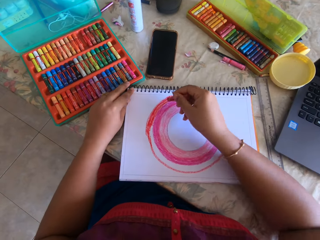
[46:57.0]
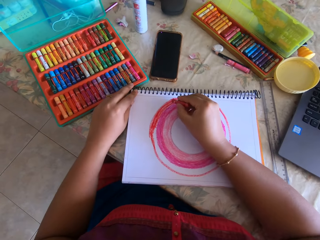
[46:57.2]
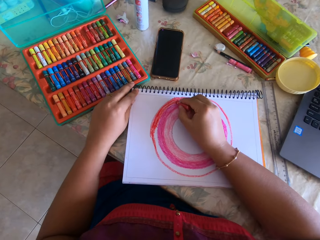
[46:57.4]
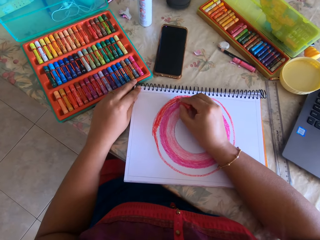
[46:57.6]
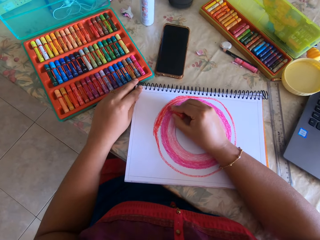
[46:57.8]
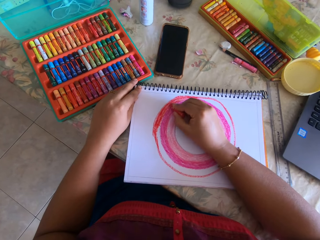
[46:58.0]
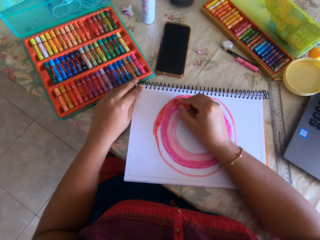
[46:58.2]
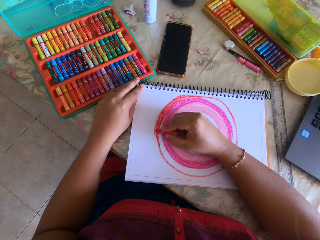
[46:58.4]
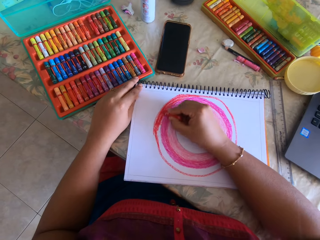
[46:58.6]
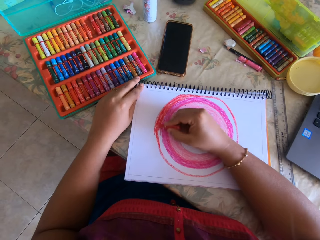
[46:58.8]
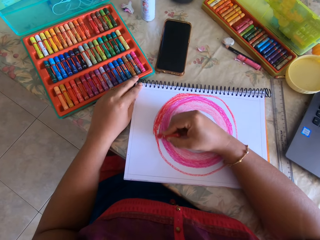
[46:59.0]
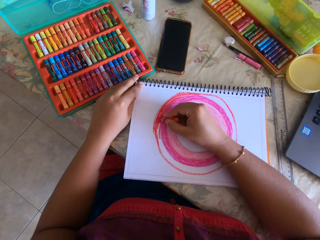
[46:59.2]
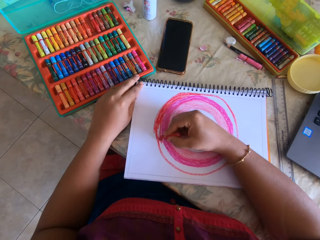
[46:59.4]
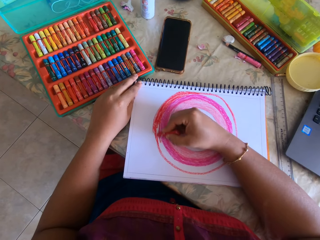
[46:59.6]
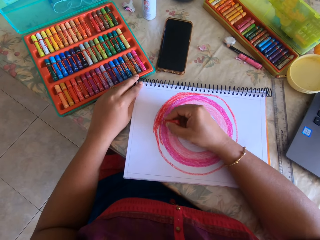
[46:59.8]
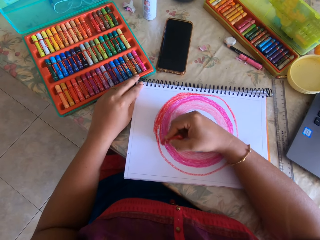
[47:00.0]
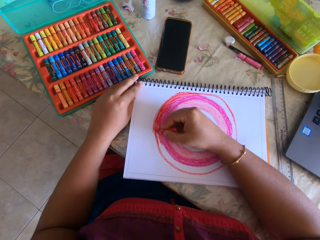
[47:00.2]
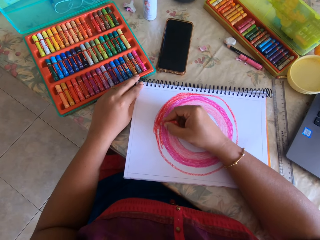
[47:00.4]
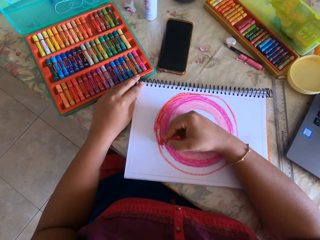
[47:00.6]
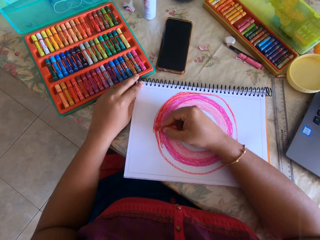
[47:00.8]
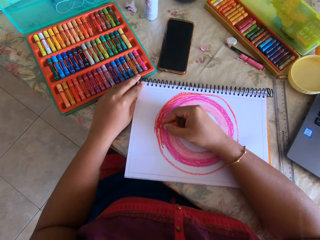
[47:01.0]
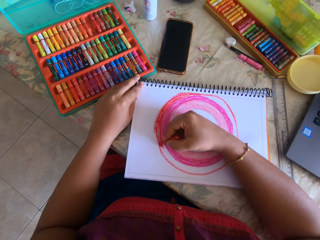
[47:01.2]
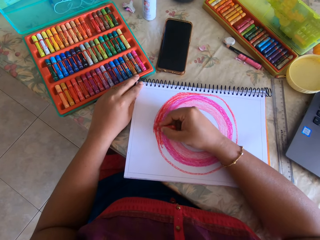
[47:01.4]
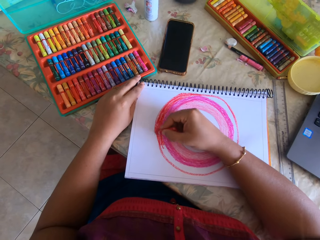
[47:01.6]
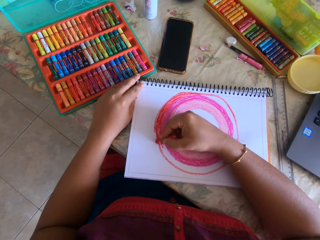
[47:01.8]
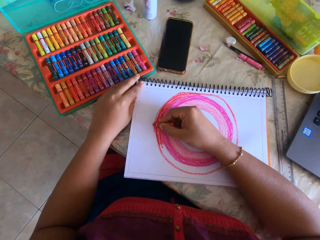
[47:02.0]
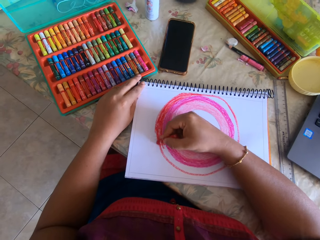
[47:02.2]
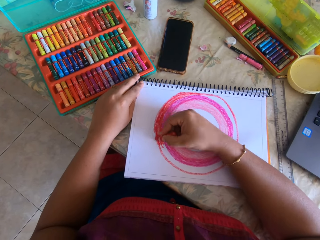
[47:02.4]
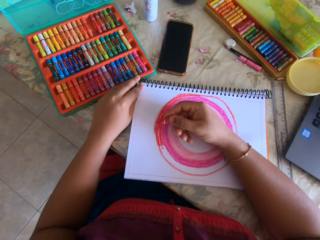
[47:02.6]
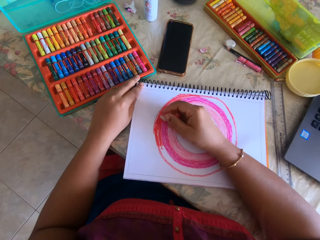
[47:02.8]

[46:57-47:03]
The camera wearer colors the book with the crayon.

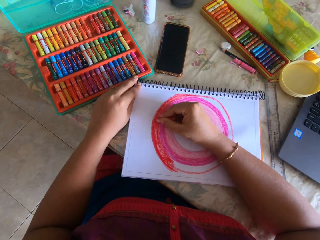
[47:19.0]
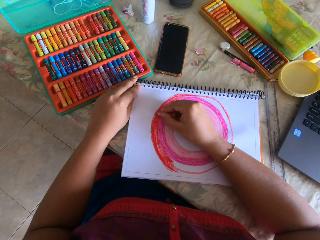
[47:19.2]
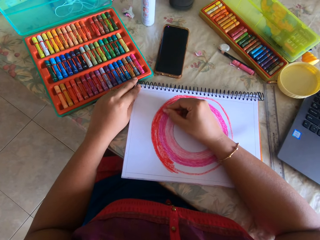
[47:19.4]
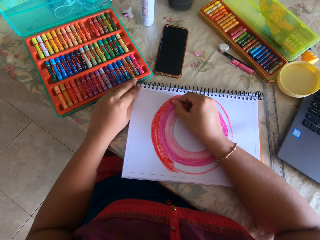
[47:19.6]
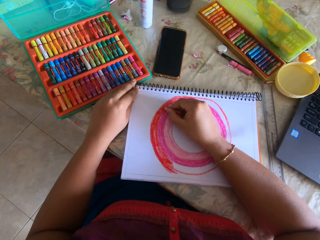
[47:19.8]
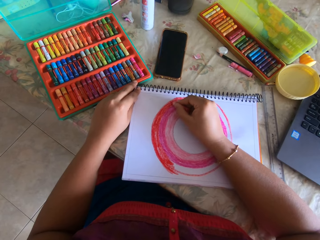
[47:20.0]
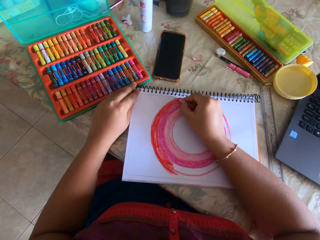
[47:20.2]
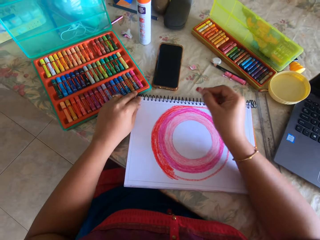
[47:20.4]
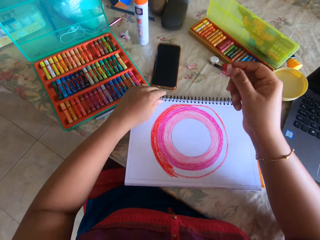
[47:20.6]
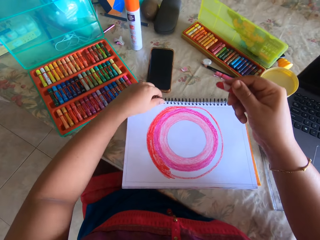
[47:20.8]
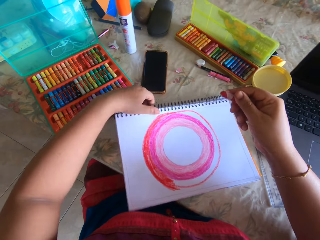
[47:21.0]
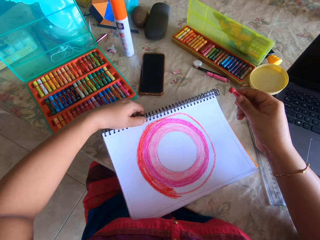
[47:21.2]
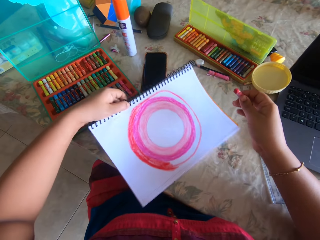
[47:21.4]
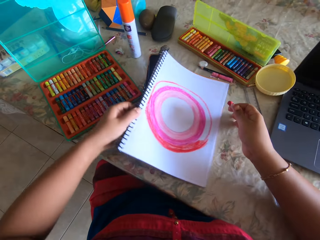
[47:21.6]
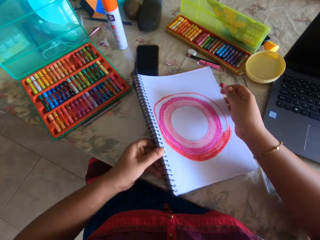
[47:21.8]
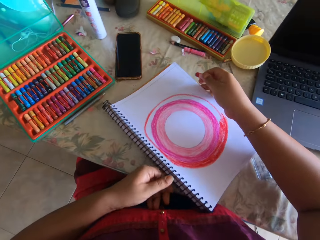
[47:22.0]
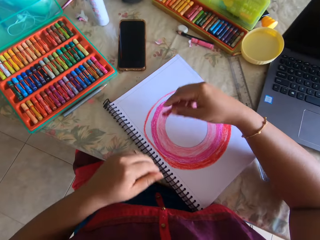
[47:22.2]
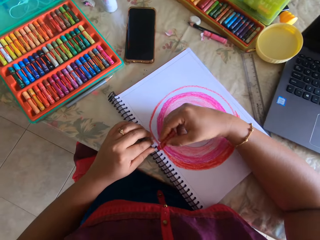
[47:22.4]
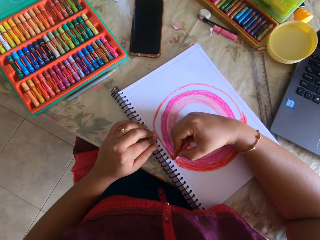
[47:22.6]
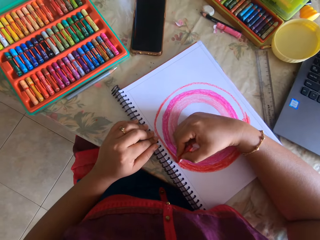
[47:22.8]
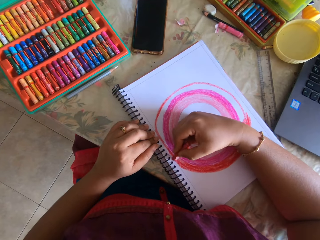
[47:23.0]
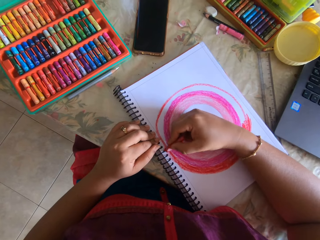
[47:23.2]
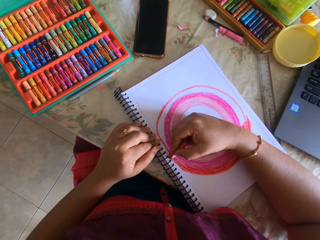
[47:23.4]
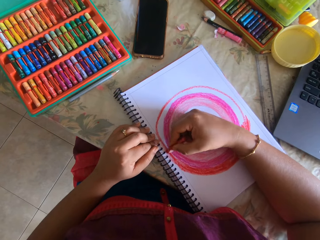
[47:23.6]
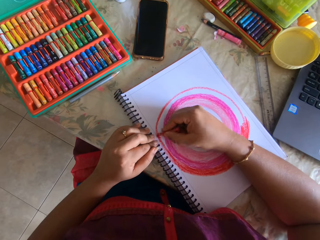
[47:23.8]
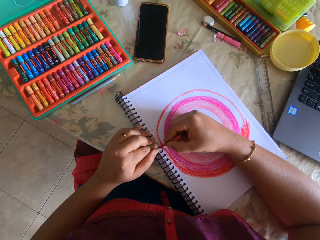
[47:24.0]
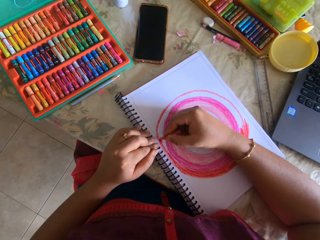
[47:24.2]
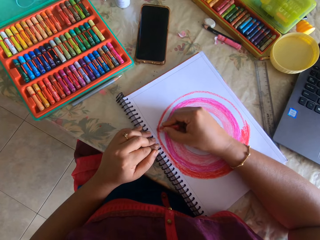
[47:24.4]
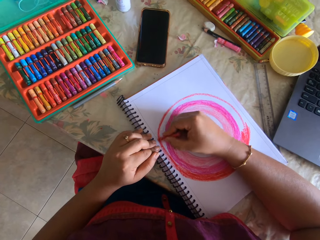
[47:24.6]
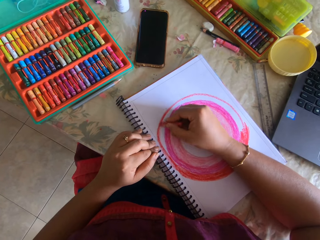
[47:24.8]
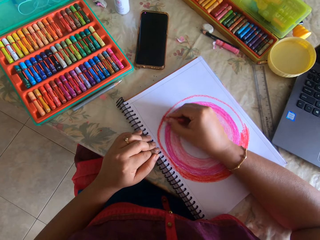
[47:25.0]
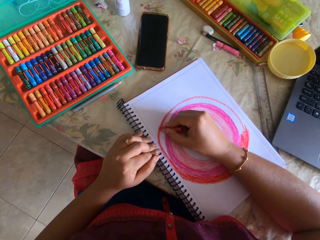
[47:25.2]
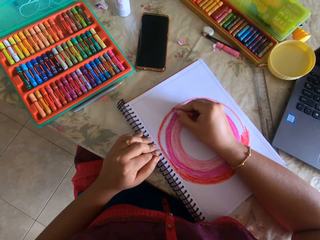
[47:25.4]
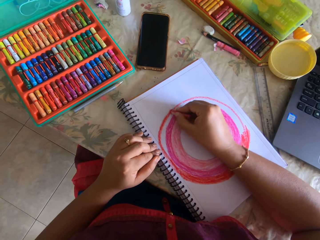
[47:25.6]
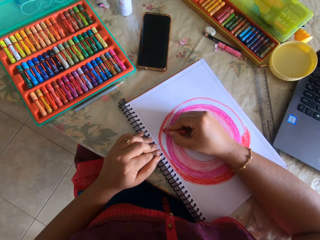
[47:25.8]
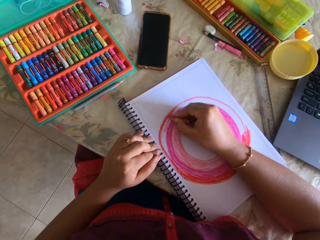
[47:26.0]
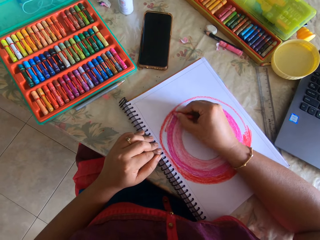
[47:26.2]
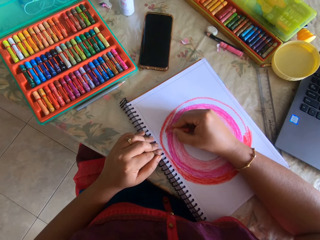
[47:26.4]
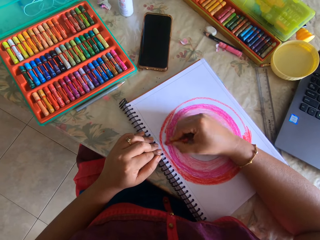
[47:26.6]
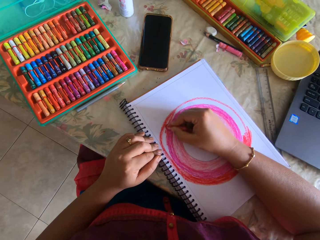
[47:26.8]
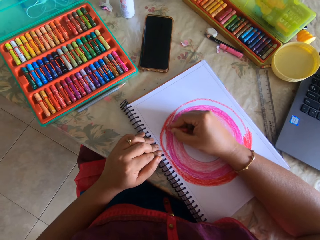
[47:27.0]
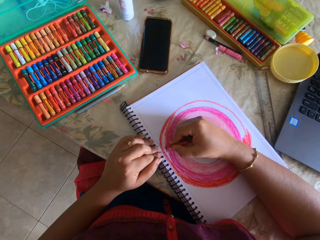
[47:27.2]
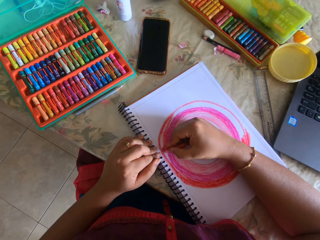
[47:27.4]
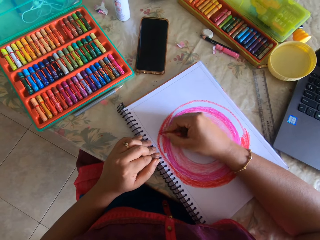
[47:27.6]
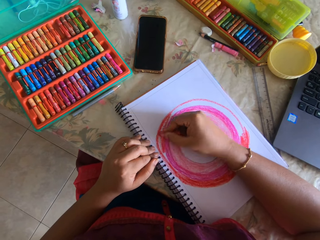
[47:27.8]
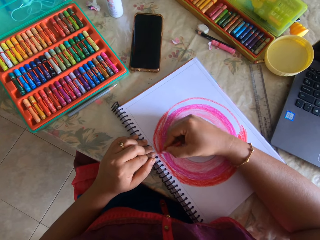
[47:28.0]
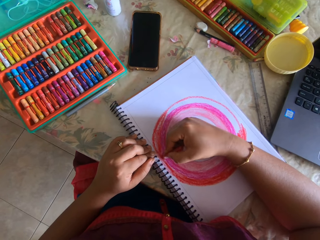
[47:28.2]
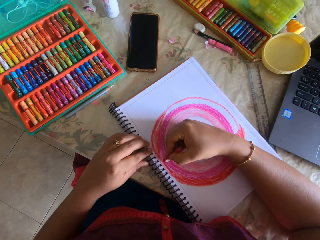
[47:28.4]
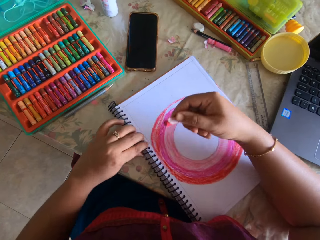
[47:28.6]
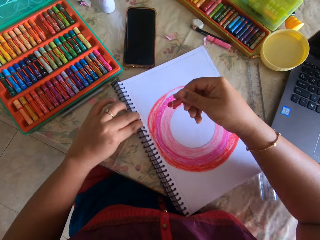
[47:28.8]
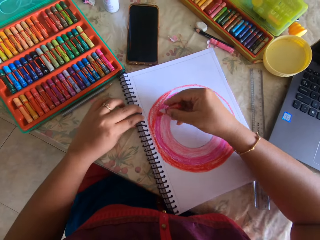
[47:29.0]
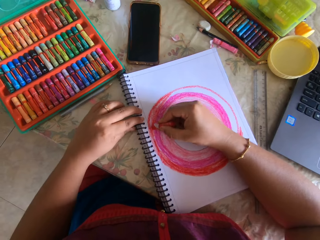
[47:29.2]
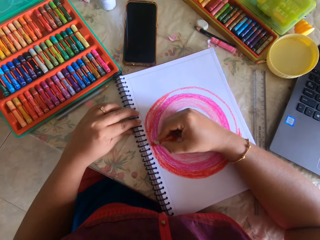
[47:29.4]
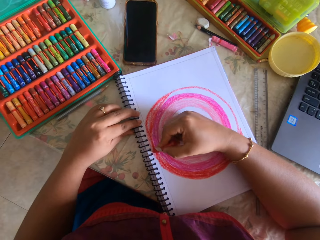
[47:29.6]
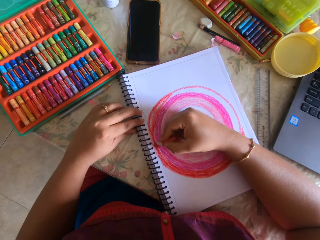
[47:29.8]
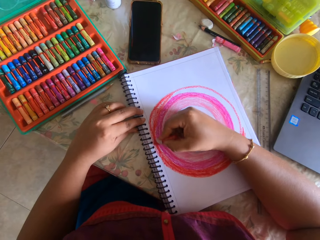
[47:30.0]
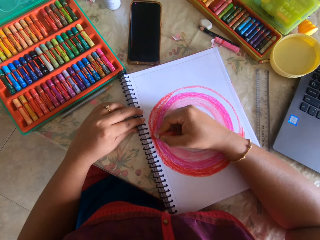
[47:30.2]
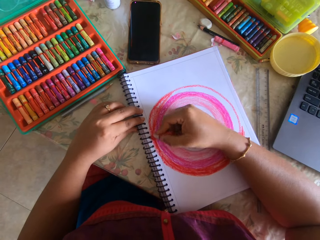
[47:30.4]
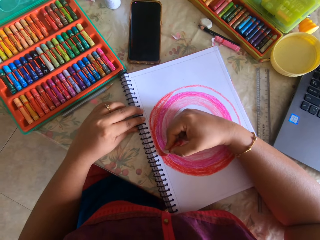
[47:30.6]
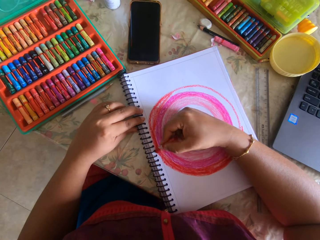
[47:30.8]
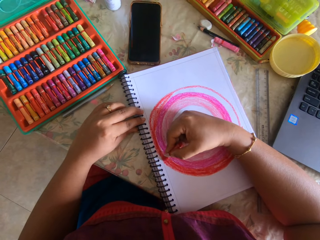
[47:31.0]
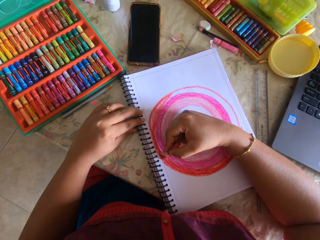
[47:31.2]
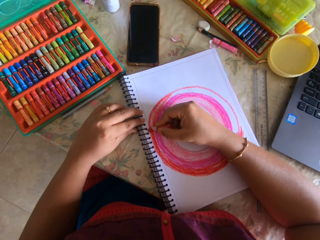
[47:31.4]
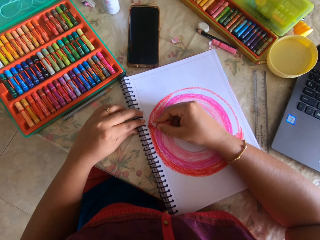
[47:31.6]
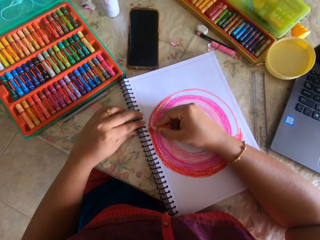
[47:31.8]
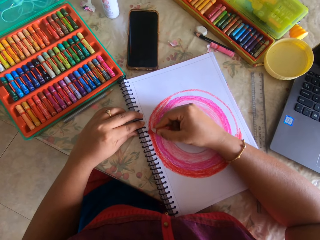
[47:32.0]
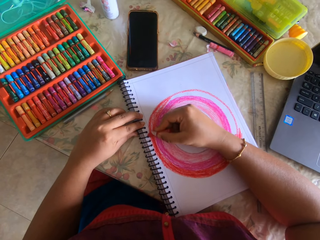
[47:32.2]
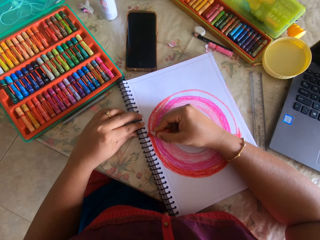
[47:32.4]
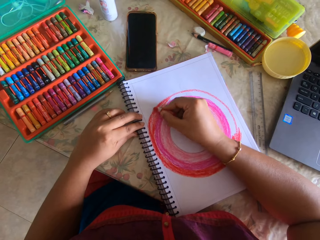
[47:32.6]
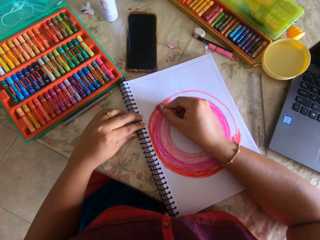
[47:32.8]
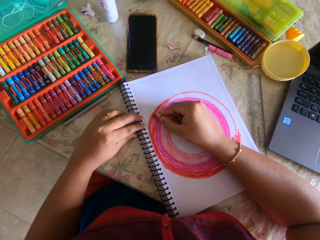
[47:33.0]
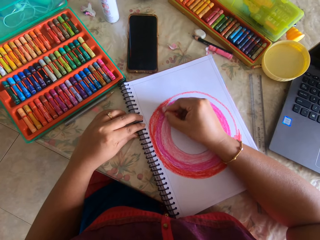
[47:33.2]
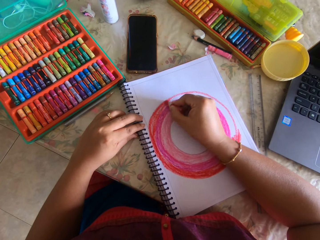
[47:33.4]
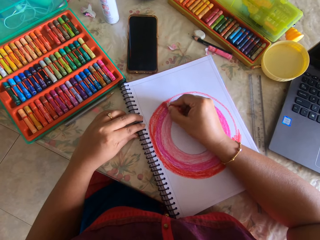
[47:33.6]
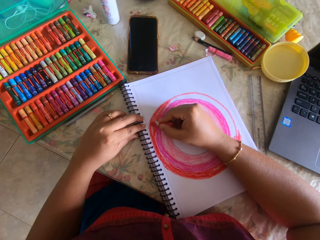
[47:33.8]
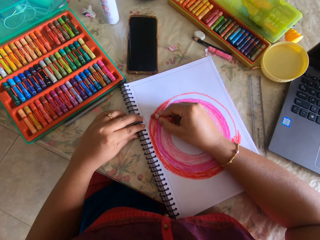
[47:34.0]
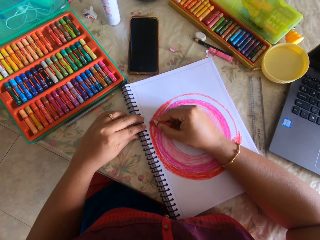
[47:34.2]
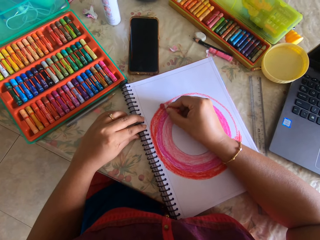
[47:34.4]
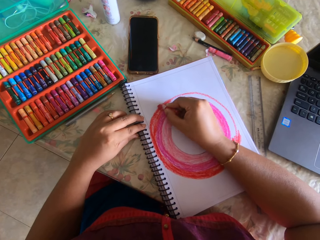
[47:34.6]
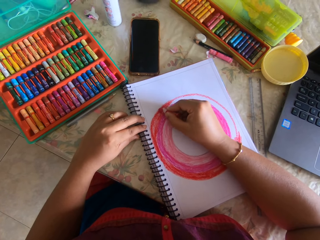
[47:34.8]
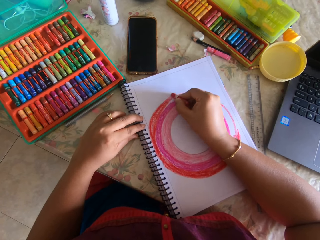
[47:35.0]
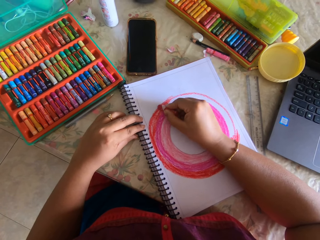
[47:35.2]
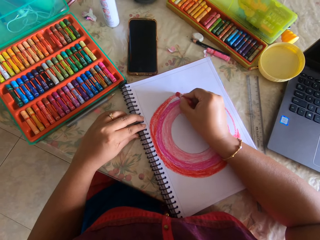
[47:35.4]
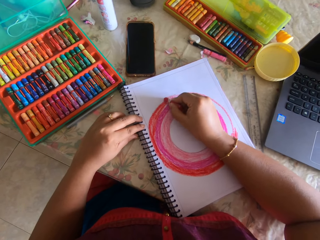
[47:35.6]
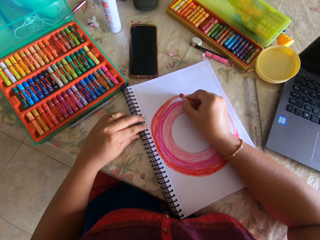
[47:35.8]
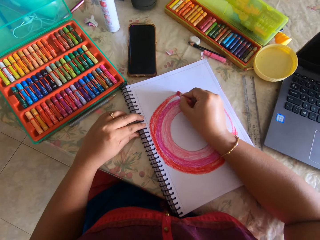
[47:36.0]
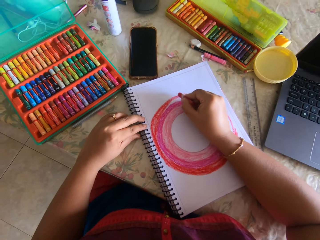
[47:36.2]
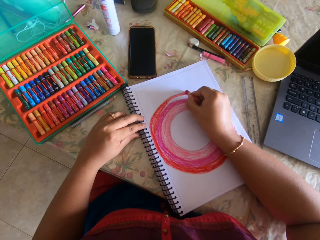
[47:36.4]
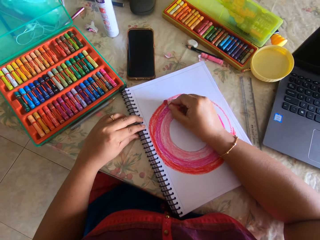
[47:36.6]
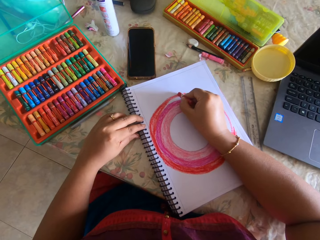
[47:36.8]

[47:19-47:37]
The camera wearer turns the book. They color the book with the crayon. They move the book. They color the book with the crayon.
